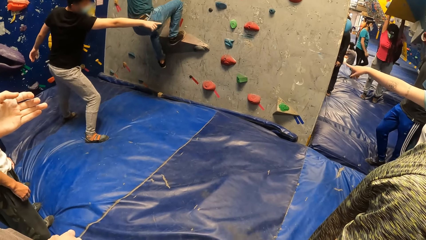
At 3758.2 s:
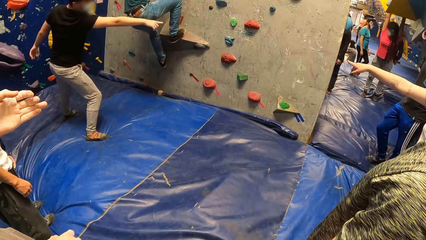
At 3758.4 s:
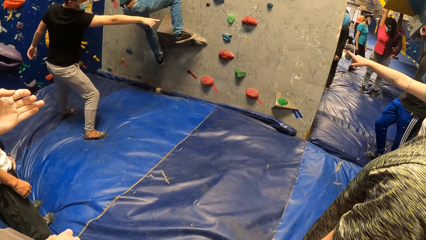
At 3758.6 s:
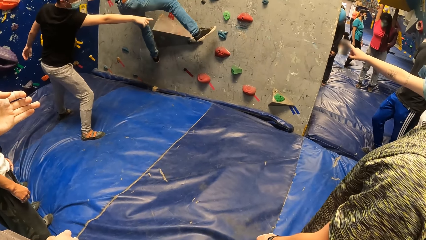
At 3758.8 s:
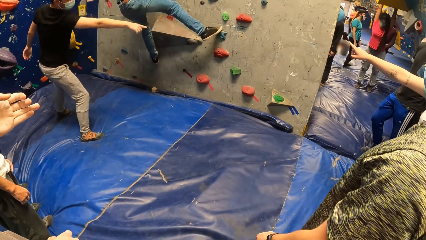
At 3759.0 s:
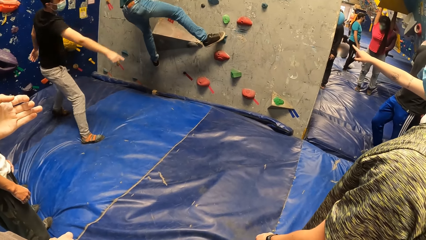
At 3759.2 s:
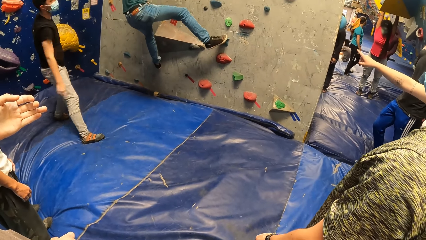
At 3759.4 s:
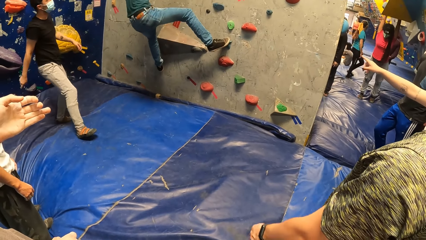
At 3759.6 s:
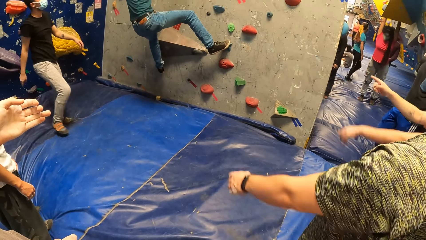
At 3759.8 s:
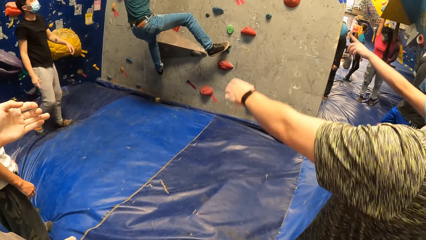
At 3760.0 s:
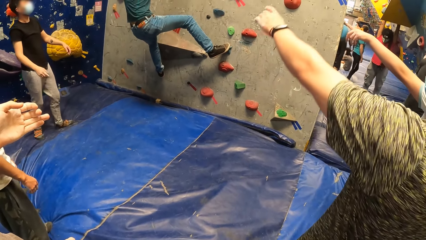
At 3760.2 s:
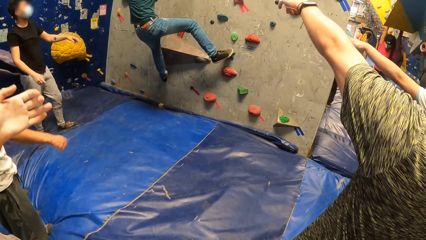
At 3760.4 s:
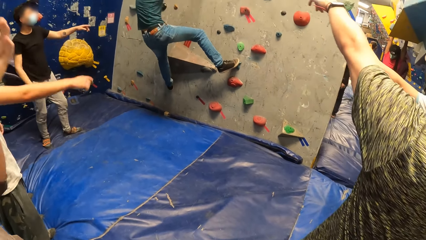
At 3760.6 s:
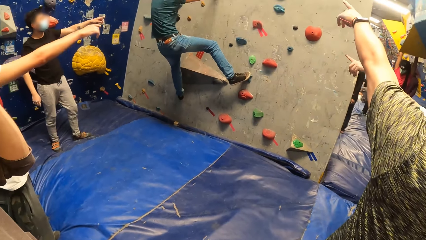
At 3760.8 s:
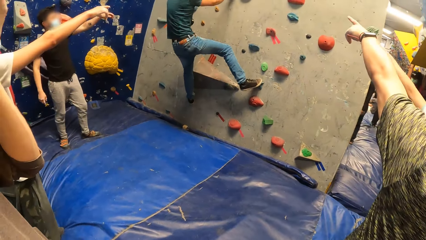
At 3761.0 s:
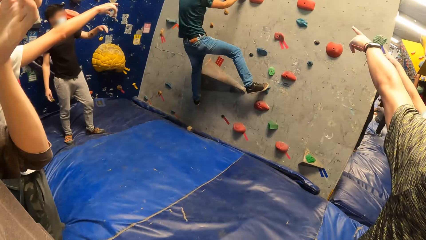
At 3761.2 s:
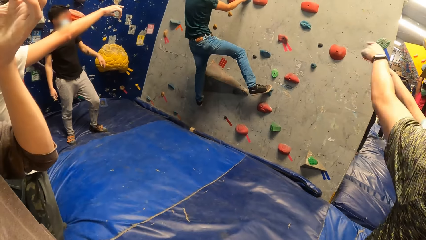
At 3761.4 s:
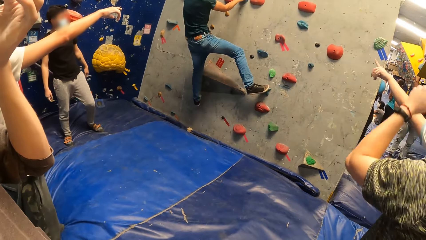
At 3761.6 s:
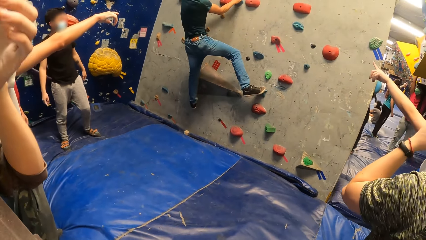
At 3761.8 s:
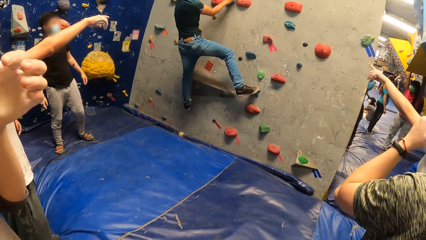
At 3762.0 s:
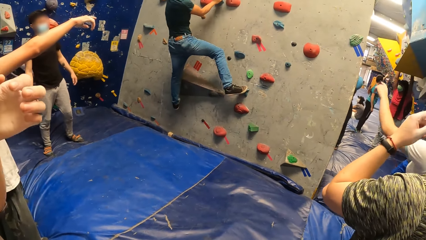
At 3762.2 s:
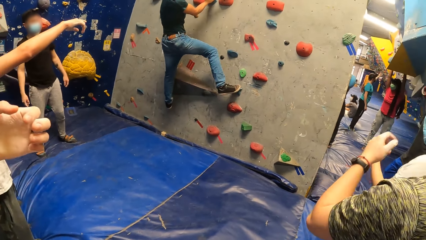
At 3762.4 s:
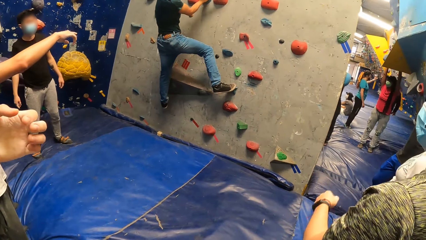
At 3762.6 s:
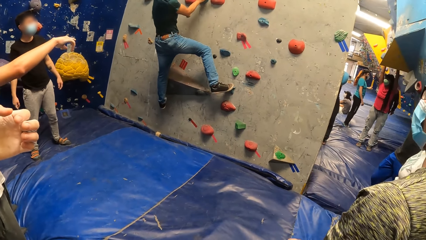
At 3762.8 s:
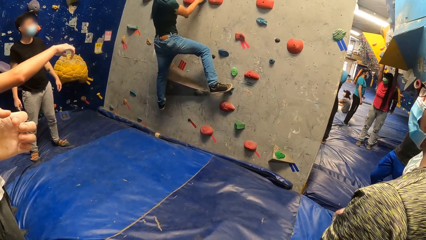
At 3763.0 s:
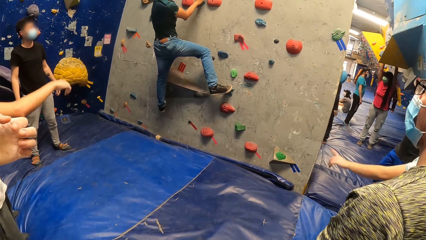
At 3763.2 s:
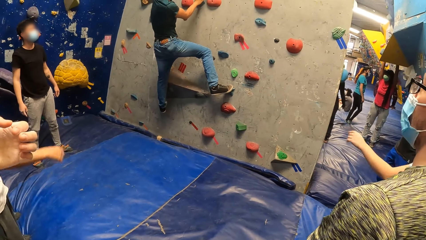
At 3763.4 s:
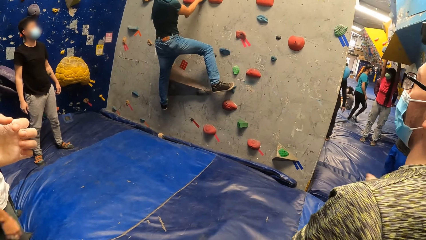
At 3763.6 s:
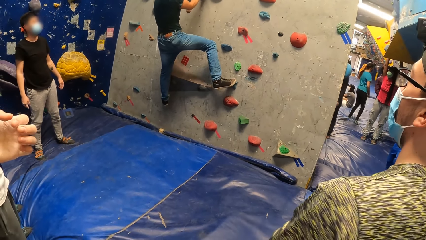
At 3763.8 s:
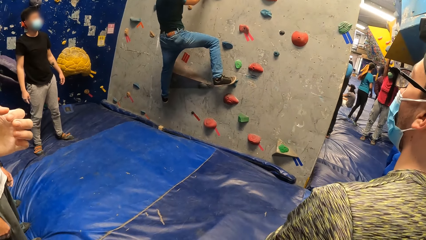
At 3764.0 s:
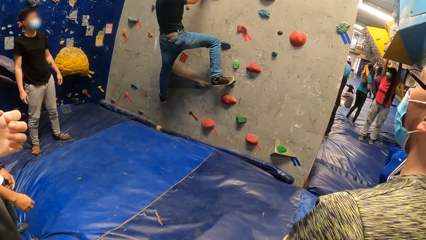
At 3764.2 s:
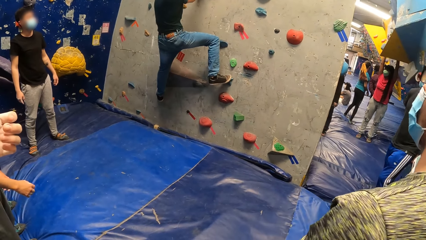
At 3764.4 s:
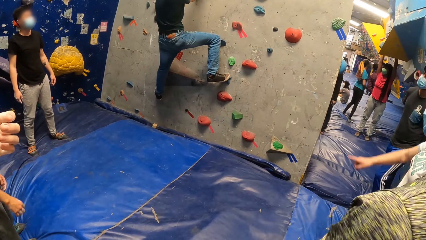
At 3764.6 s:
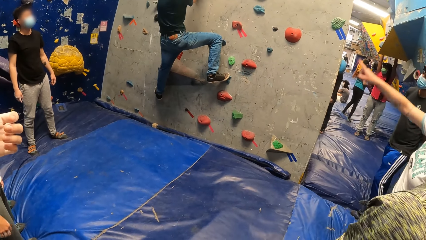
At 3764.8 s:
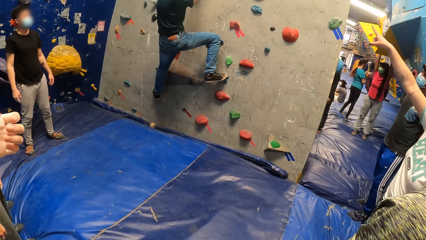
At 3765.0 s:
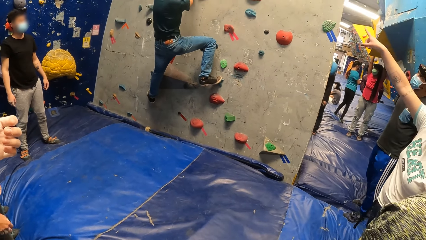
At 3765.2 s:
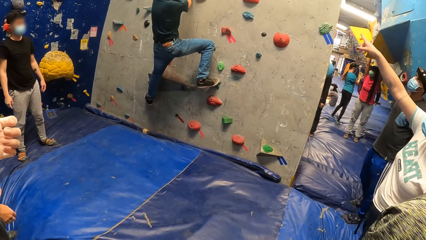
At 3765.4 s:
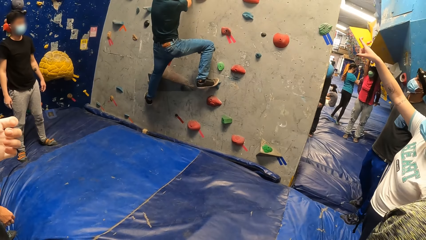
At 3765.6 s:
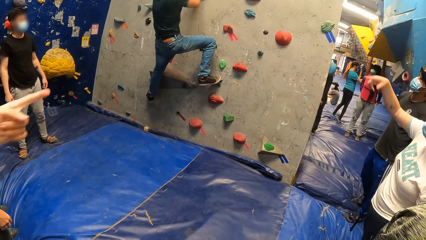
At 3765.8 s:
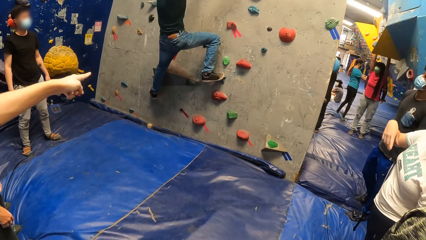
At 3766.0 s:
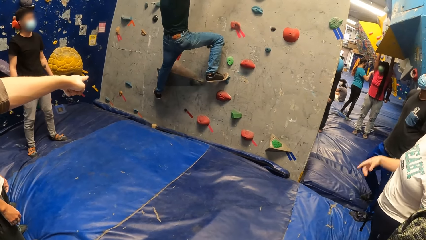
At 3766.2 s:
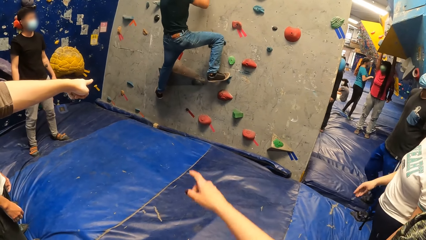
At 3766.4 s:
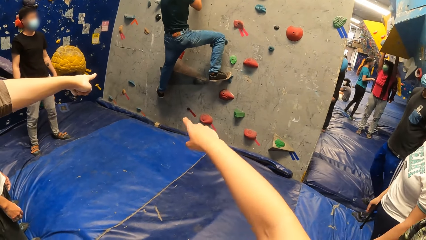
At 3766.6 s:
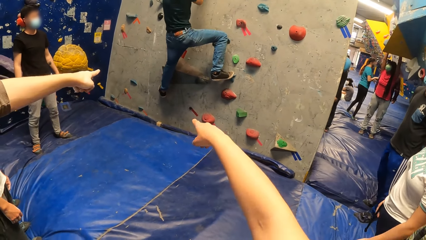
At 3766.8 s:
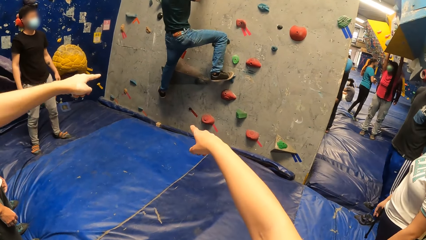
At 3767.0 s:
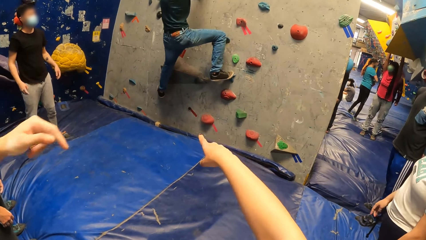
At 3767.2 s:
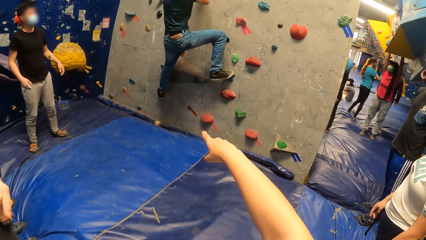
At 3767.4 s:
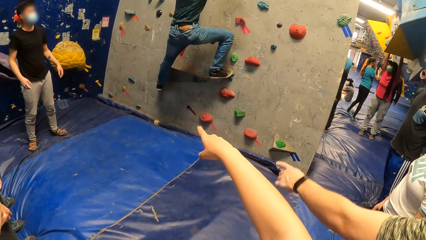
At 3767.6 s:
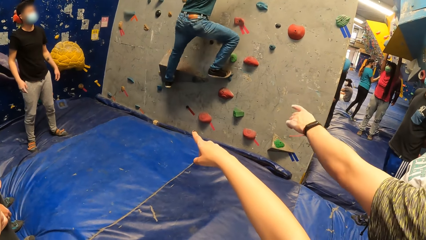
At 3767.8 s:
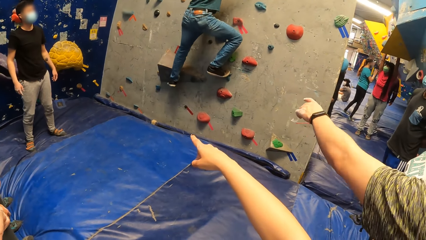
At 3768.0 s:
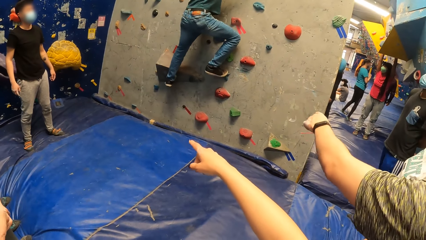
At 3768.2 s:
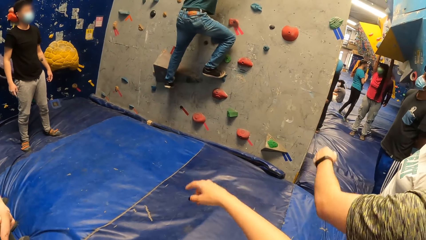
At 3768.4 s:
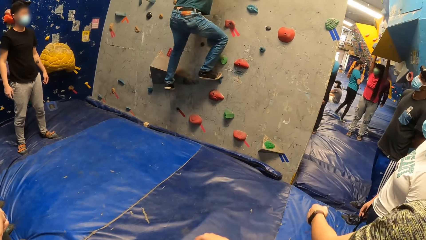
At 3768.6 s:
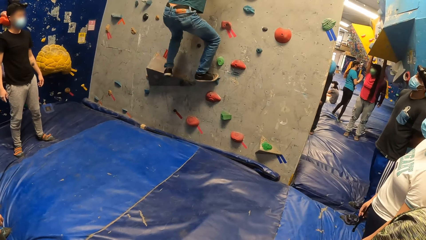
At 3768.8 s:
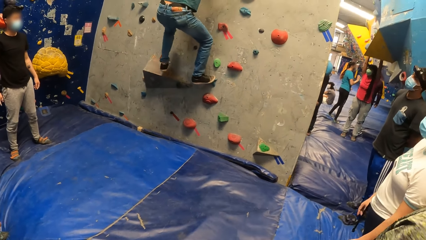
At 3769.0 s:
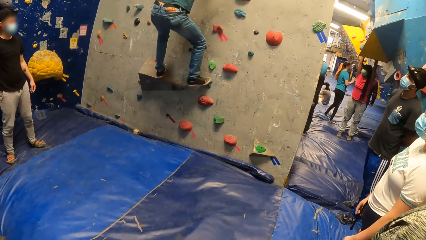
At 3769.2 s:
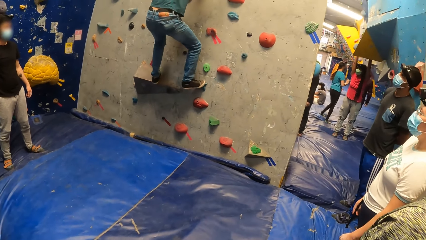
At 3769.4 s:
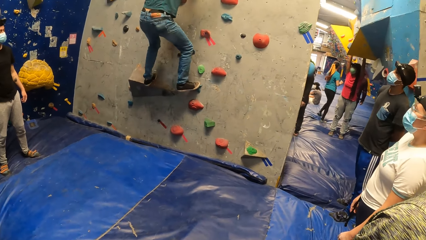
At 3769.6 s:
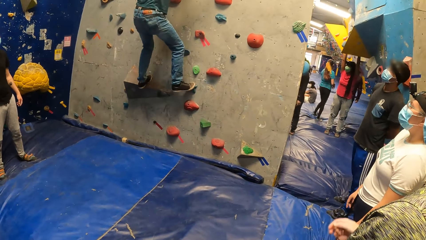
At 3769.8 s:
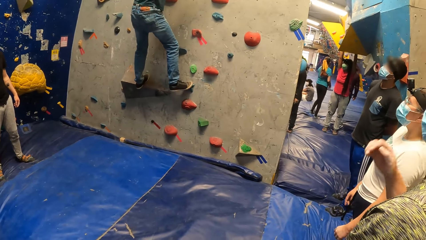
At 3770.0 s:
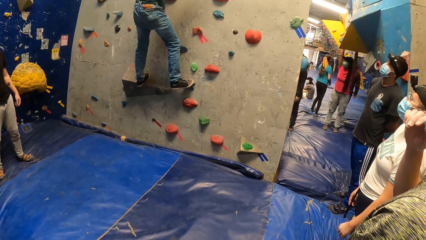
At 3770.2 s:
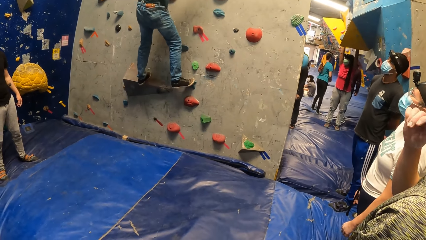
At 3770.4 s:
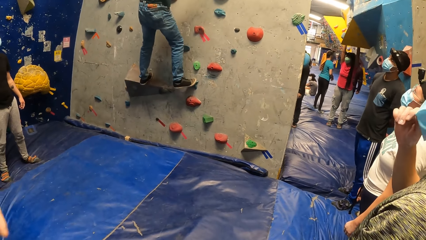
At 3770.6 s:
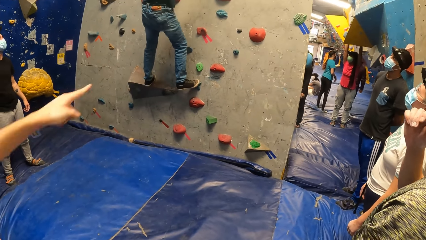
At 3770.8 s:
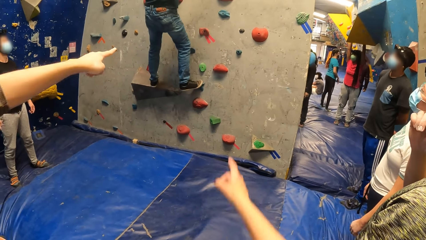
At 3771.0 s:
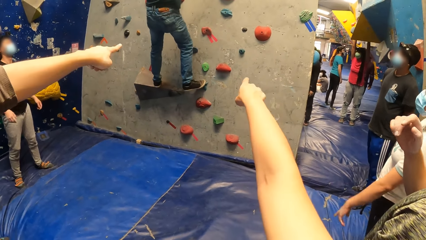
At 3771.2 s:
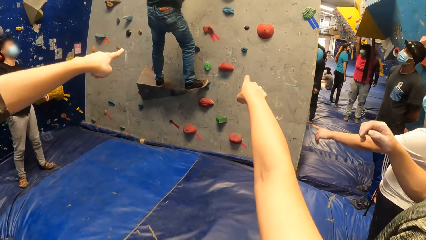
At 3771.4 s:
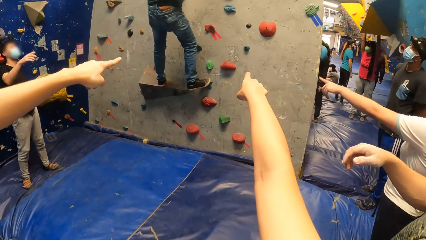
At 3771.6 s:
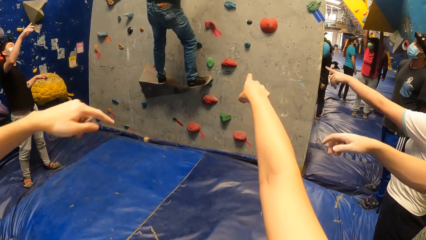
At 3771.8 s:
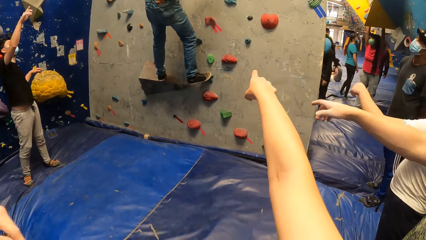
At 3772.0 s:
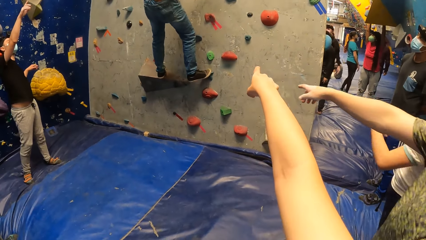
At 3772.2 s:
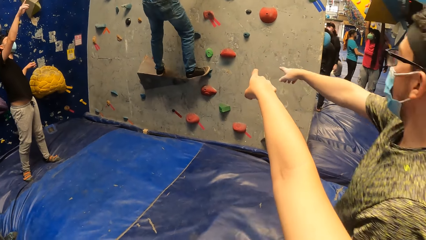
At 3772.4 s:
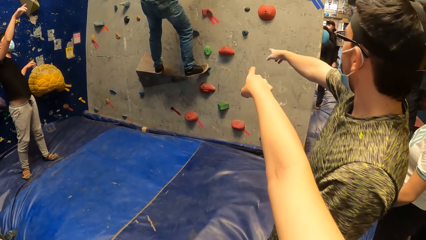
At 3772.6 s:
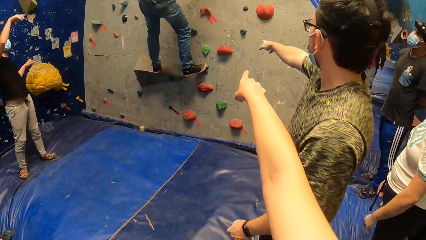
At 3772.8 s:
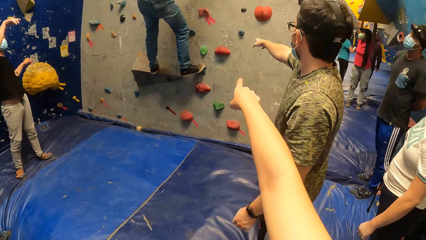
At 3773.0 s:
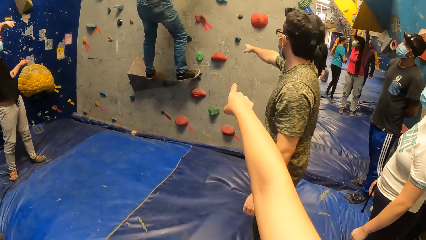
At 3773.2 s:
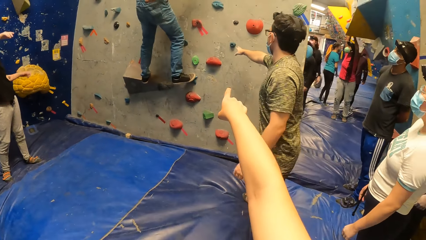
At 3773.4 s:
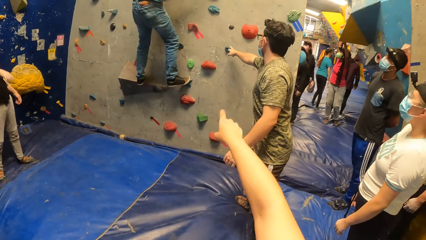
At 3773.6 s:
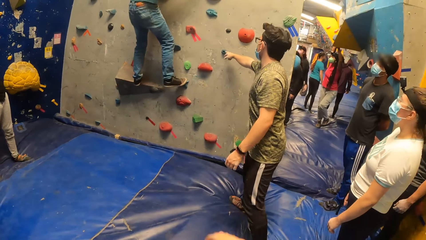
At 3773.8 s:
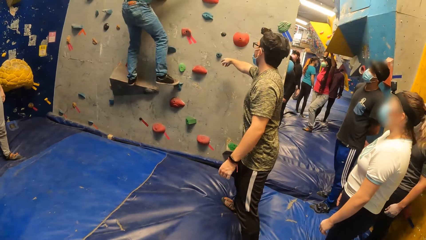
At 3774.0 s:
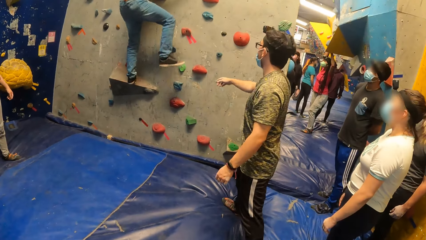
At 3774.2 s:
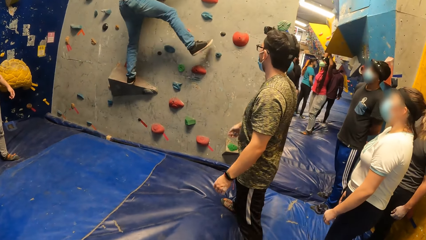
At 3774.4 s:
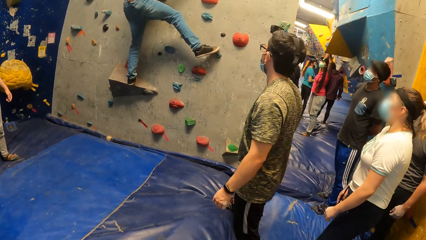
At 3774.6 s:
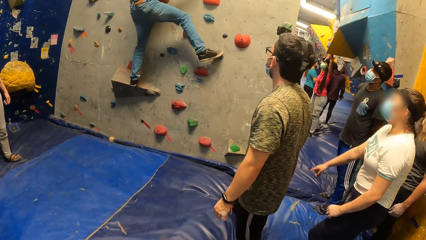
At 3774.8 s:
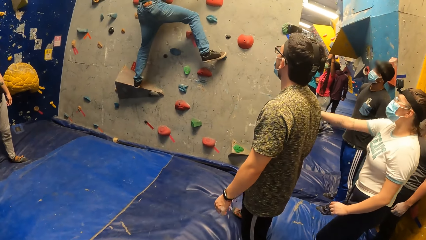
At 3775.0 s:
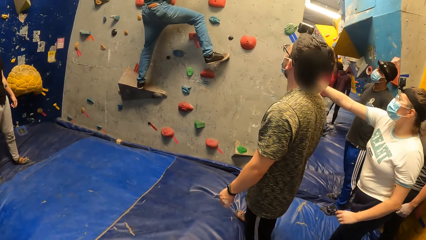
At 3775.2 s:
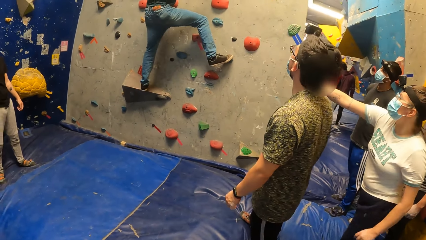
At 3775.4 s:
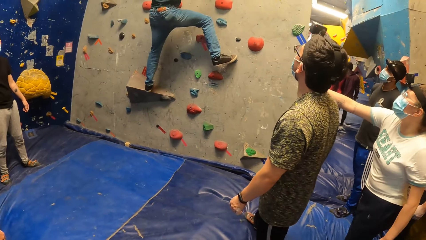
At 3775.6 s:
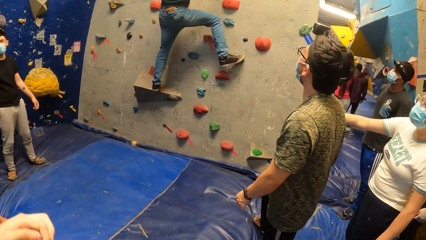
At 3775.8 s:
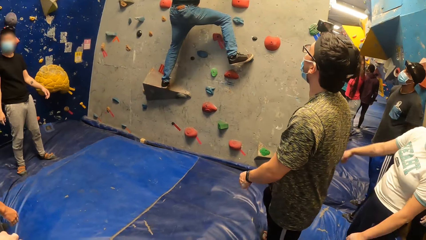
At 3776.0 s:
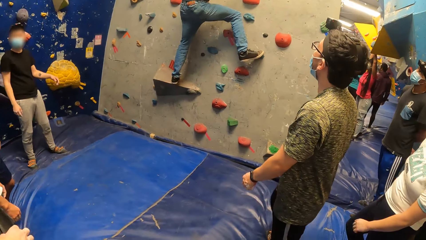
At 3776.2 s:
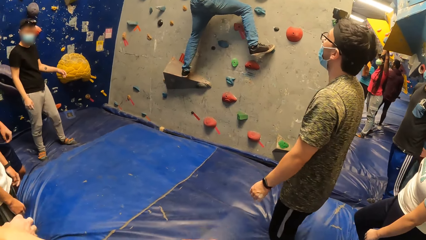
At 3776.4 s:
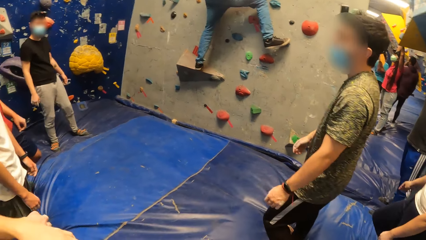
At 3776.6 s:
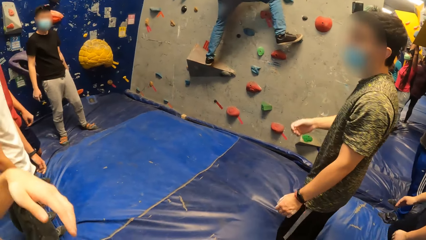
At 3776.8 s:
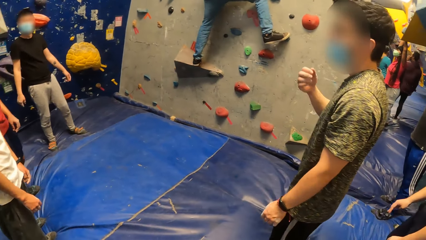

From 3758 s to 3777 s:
A man lifts his right leg from a climbing grip on the wall. He places his right leg on a climbing grip on the wall. The camera wearer points at the wall. The man lifts his left leg from the climbing grip on the wall. The camera wearer lowers his hand. The man places his left leg on the climbing grip on the wall. The camera wearer points at the wall and lowers his hand. The man lifts his right leg from the climbing grip on the wall. He places his right leg on a climbing grip on the wall.
